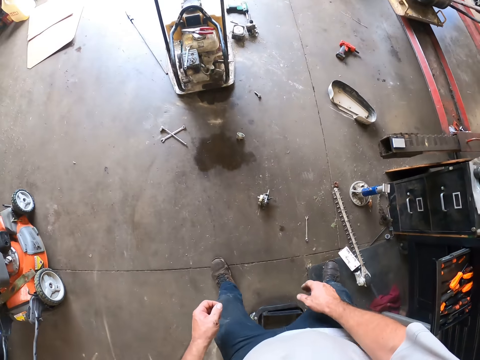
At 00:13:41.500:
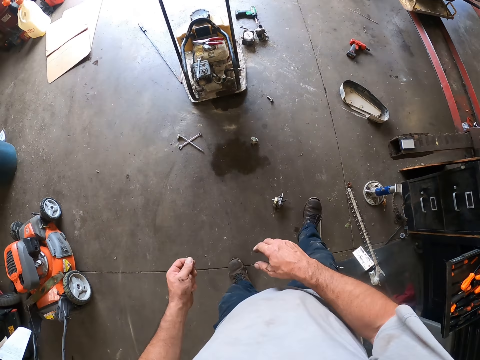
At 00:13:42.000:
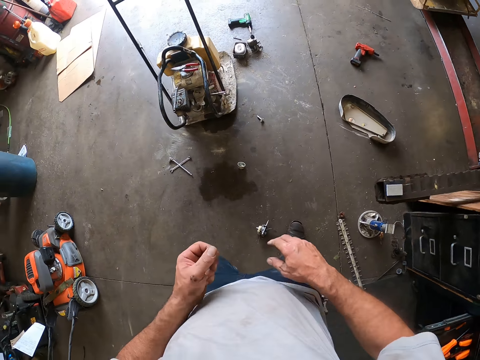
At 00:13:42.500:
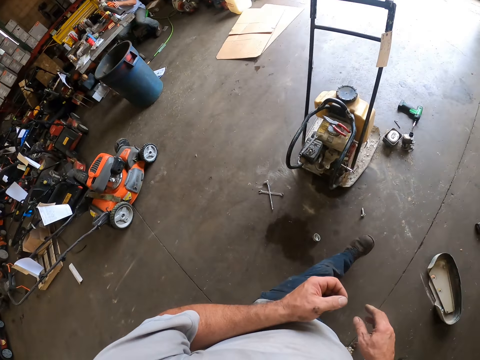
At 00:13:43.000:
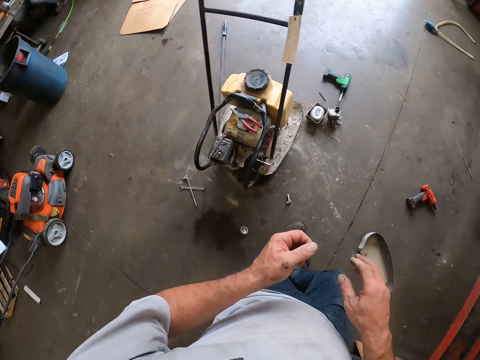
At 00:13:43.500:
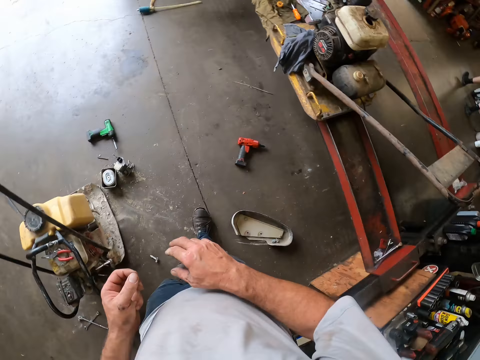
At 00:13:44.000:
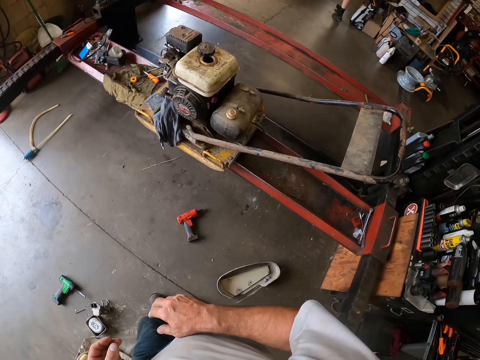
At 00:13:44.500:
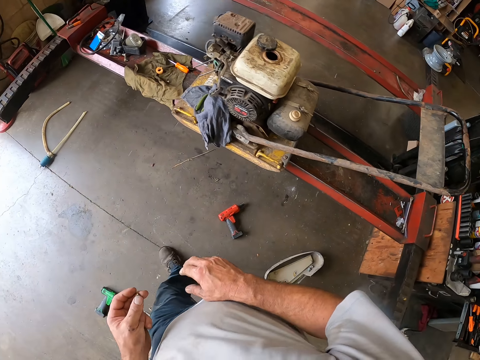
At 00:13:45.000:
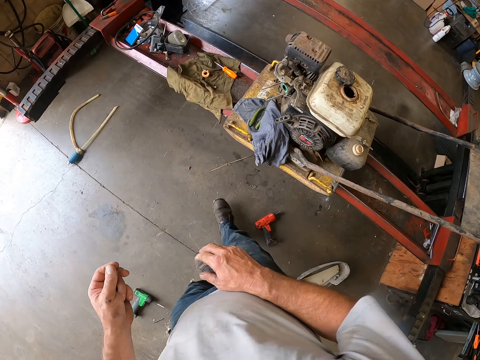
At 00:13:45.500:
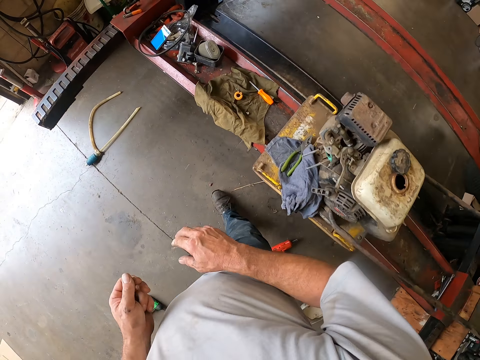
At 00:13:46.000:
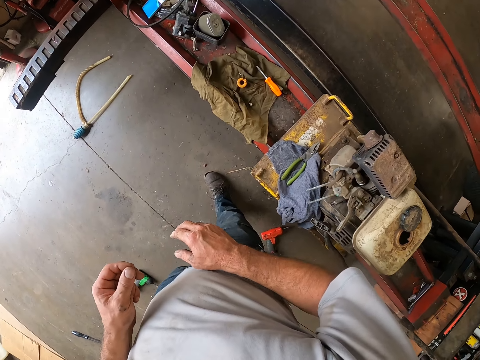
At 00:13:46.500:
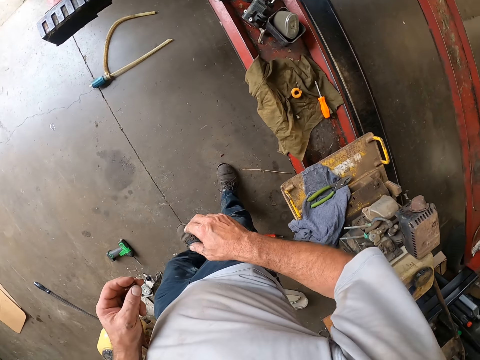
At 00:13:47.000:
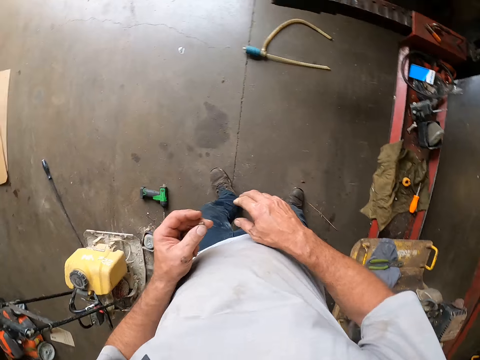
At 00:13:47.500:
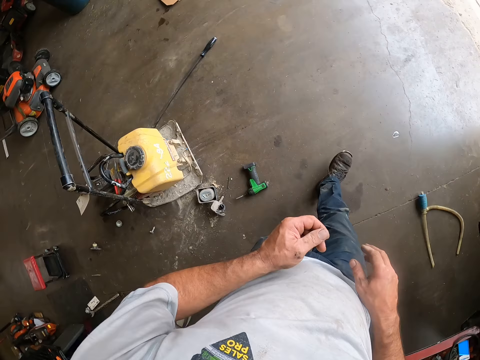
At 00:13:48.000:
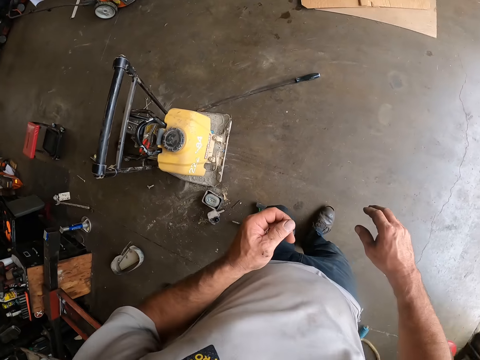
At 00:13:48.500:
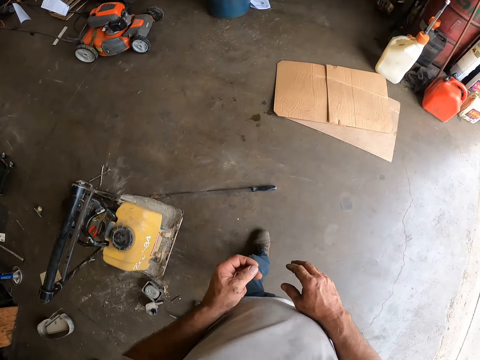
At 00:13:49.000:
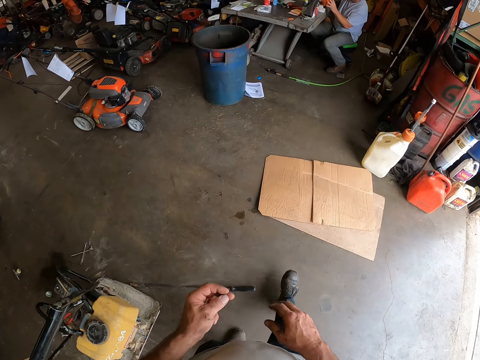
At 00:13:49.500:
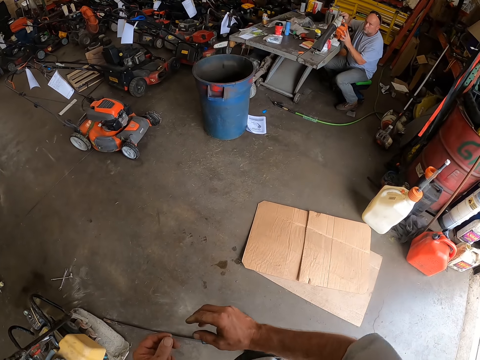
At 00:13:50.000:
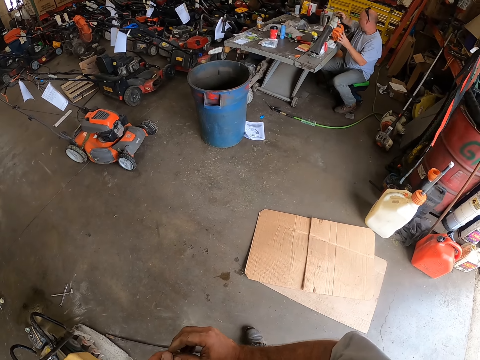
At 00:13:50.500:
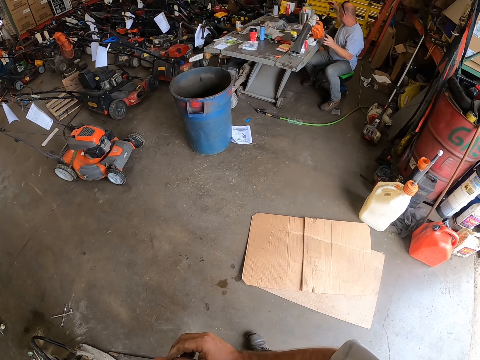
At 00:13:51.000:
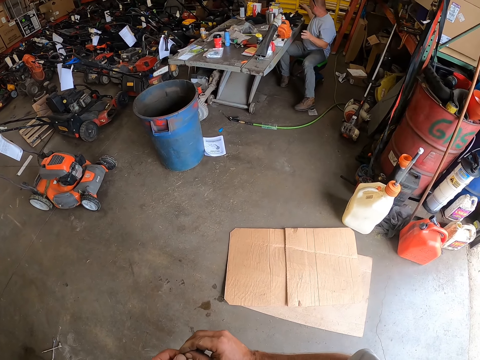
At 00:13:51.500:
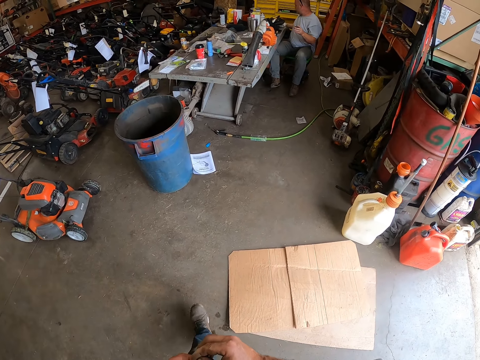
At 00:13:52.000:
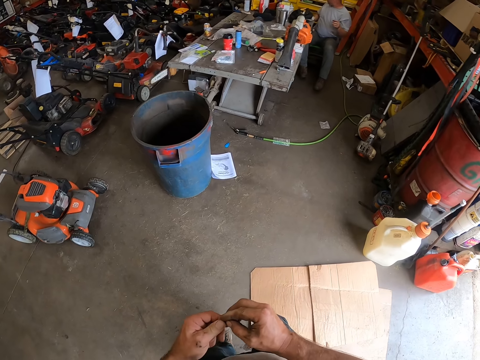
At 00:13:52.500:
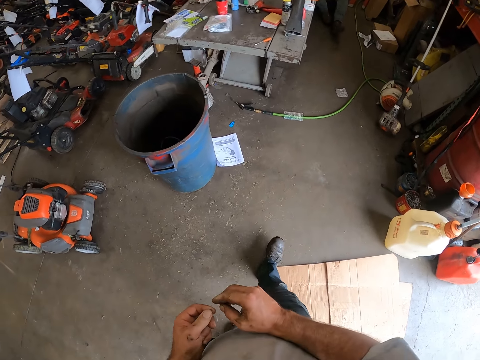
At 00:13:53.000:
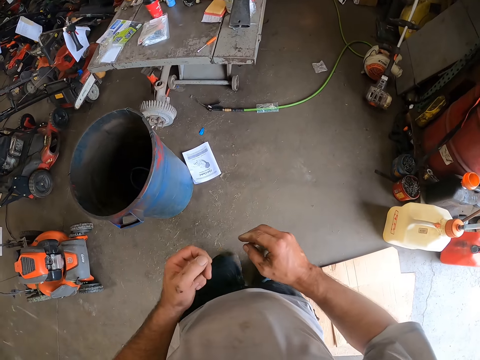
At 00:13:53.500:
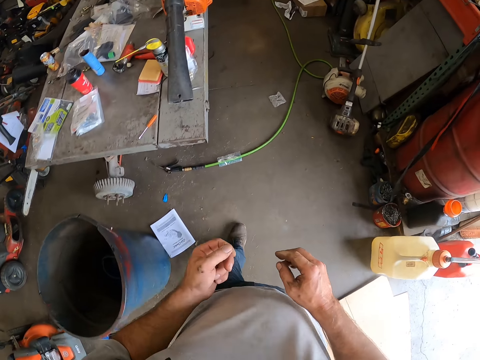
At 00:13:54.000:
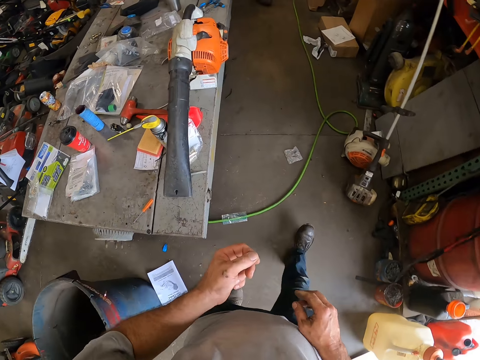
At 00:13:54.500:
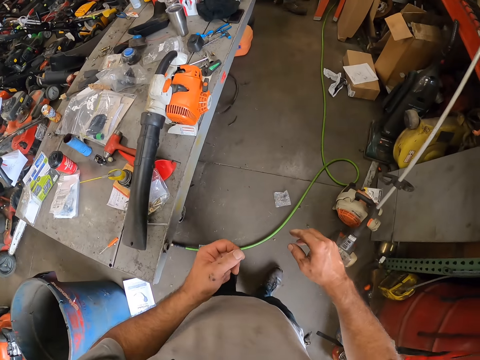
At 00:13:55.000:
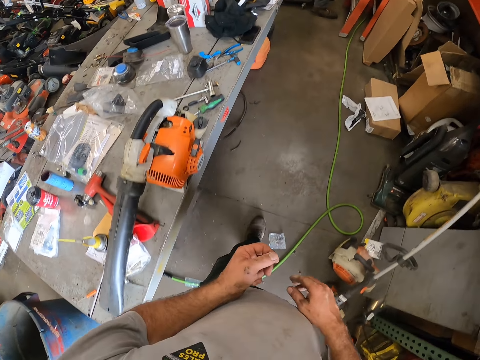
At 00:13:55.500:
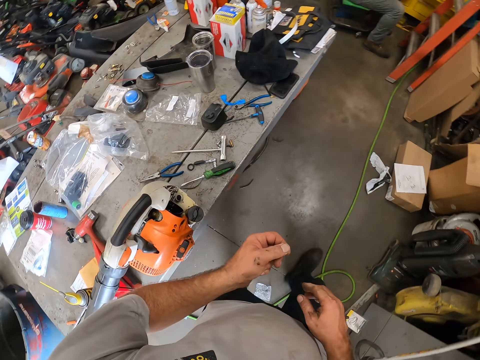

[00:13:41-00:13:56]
The camera wearer steps forward. They hold something with both hands. They stand on the workshop, walk around the workshop.

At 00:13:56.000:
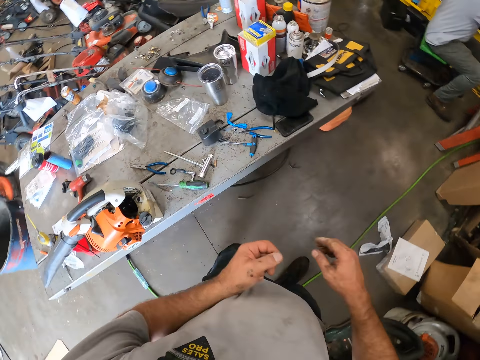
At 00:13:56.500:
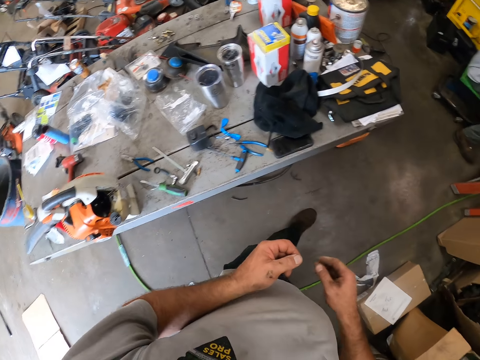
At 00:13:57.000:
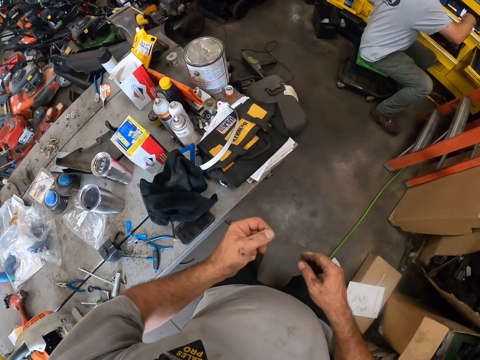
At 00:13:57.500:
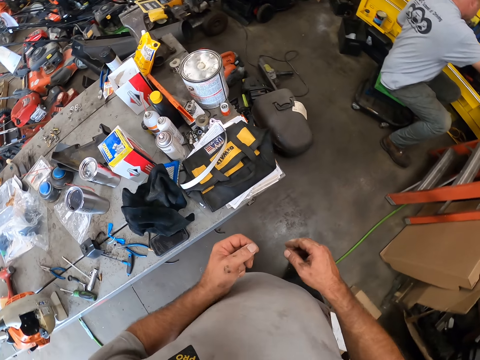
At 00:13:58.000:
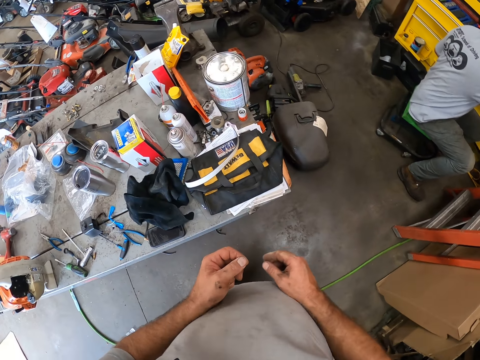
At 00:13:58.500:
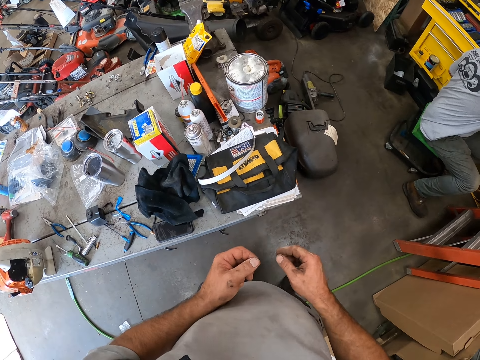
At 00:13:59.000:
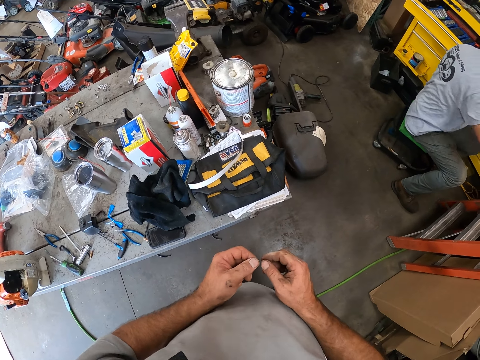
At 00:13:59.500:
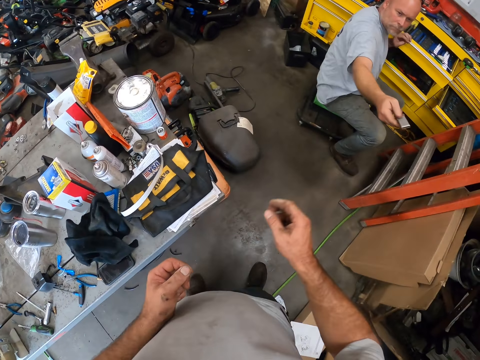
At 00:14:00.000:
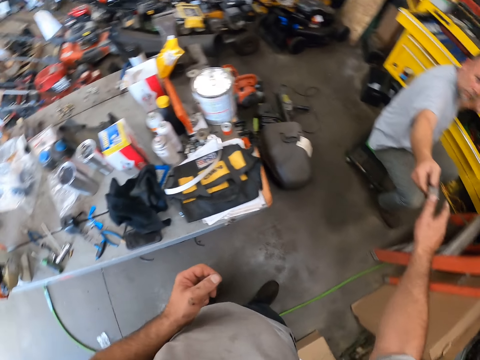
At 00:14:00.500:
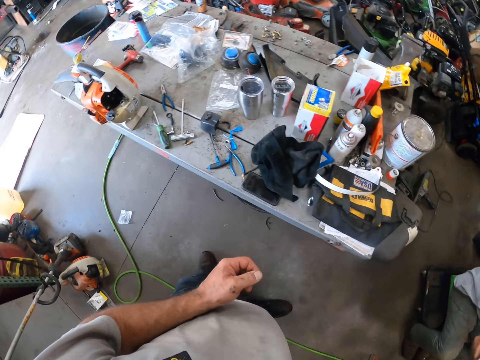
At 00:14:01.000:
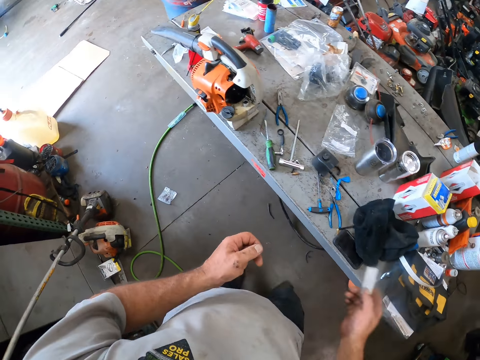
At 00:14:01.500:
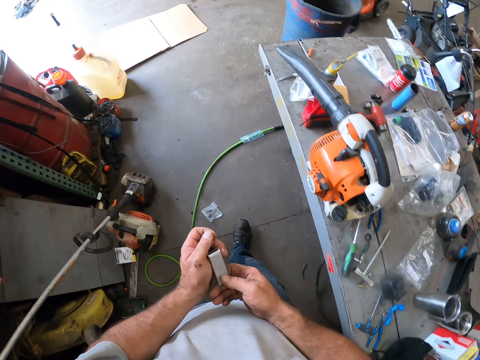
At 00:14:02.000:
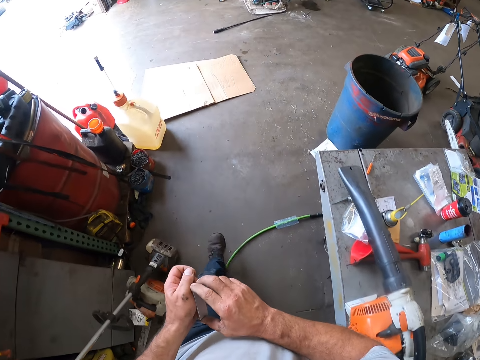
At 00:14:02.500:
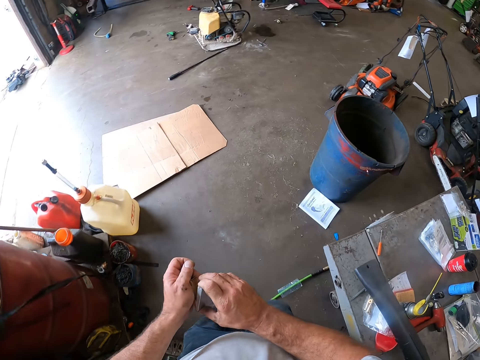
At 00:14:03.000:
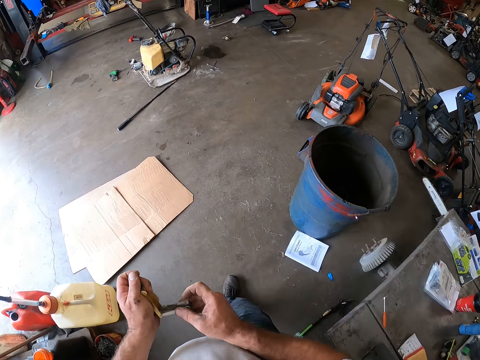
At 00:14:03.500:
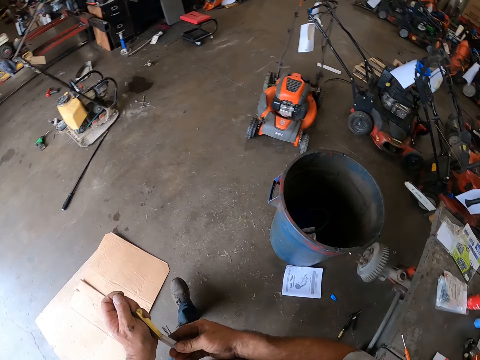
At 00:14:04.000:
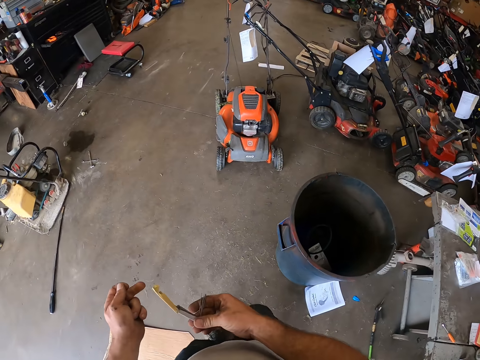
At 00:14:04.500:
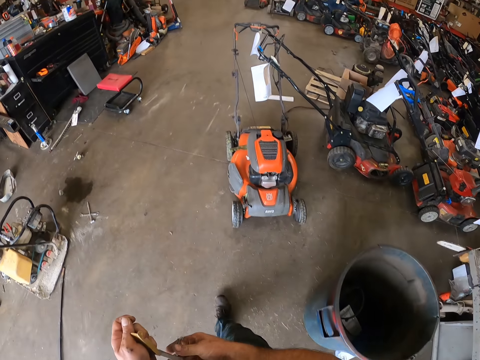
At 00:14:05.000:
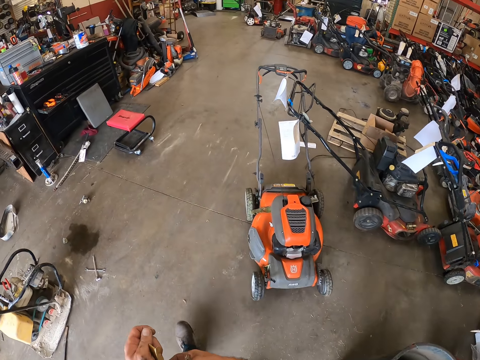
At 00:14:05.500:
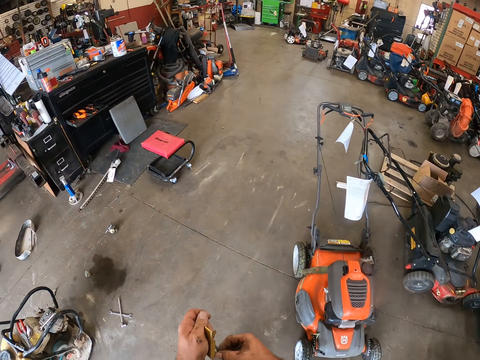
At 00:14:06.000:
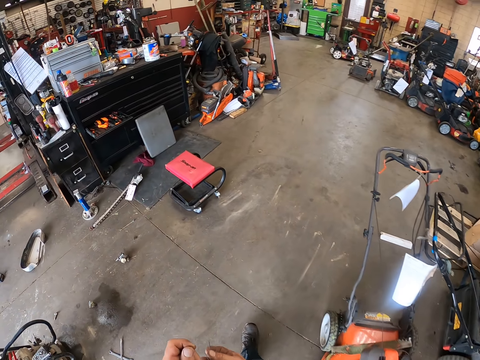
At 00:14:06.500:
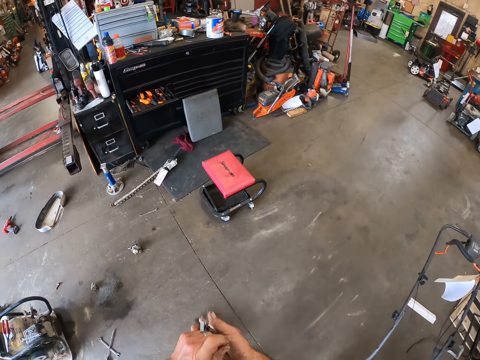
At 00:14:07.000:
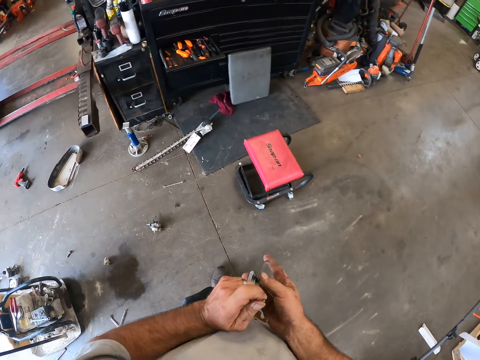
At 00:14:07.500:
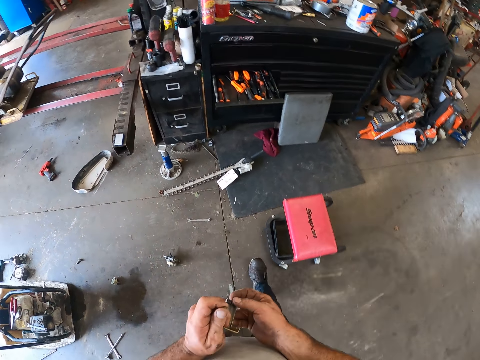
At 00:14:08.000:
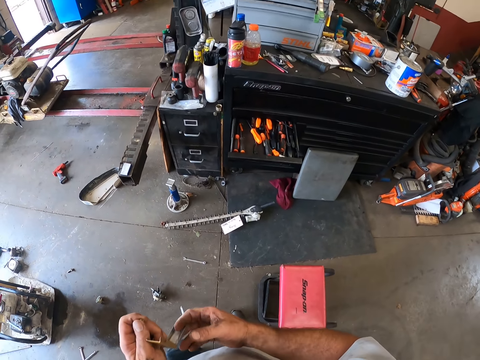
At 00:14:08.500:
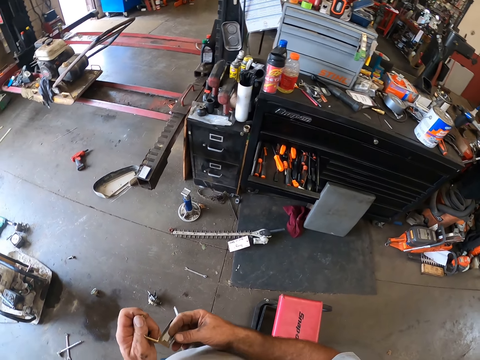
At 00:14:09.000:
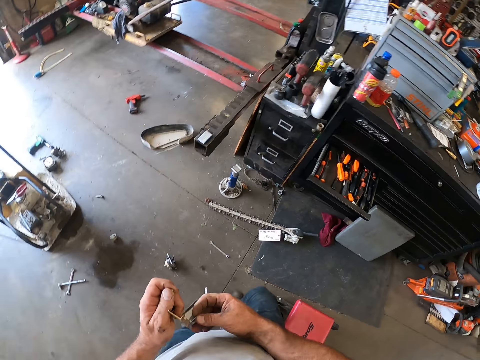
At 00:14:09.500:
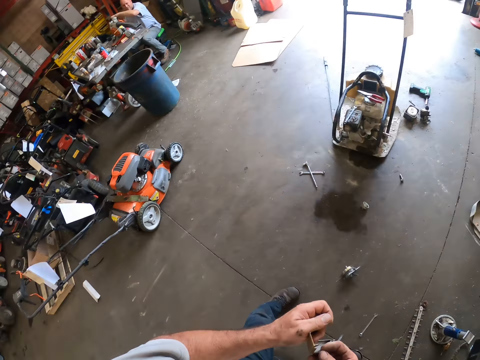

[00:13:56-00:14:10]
The camera wearer stands on the workshop. He collects a pin set or carburetor jet cleaning tool from an apprentice with his right hand. The apprentice hands the camera wearer the carburetor jet cleaning tool. The camera wearer walks around the workshop, switches the carburetor jet cleaning tool to the other hand. He holds the pin set with both of his hands. He opens the pin set with his right hand. He walks around the workshop. He holds the carburetor jet cleaning tool with both hands.
